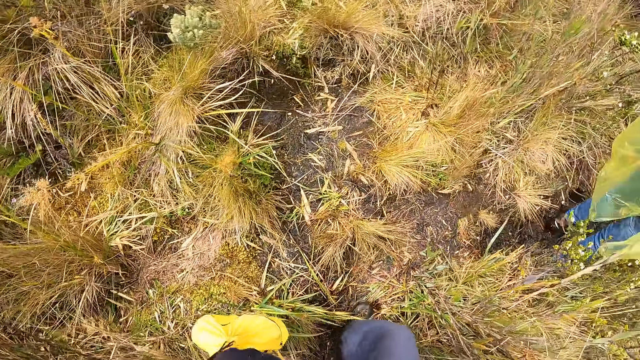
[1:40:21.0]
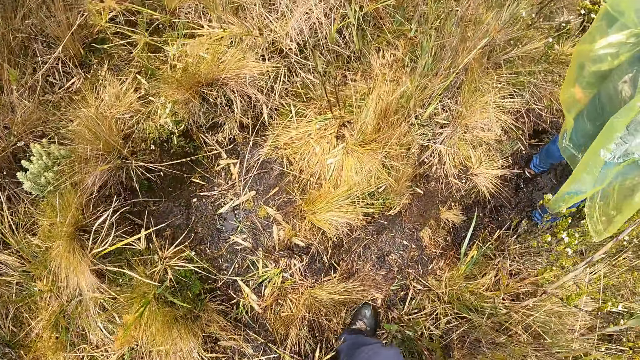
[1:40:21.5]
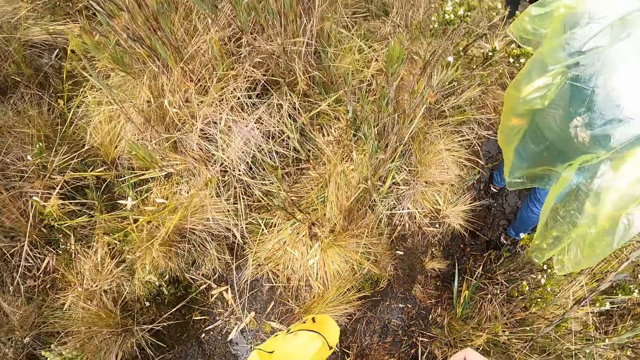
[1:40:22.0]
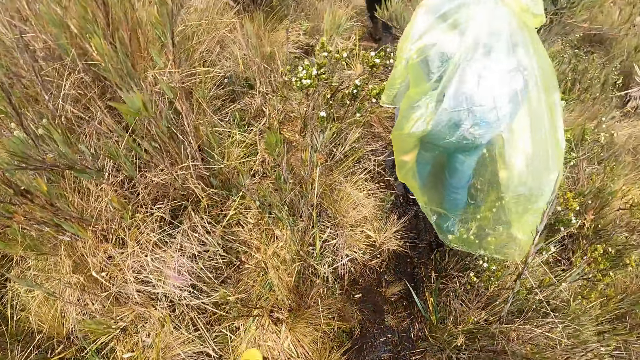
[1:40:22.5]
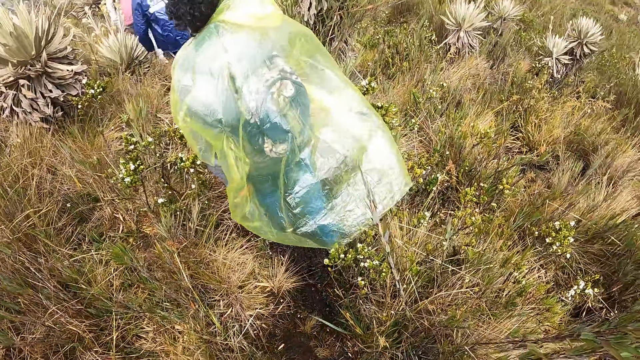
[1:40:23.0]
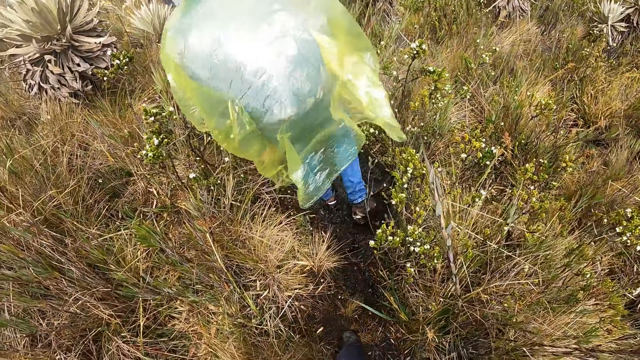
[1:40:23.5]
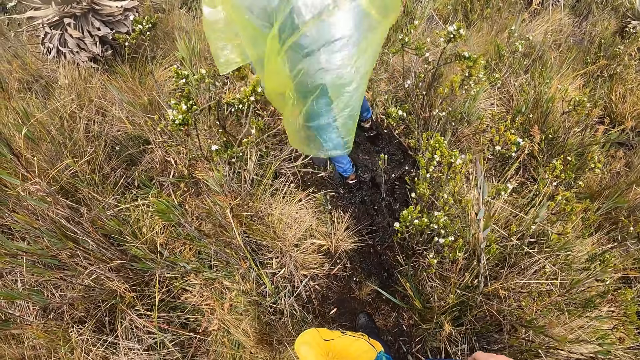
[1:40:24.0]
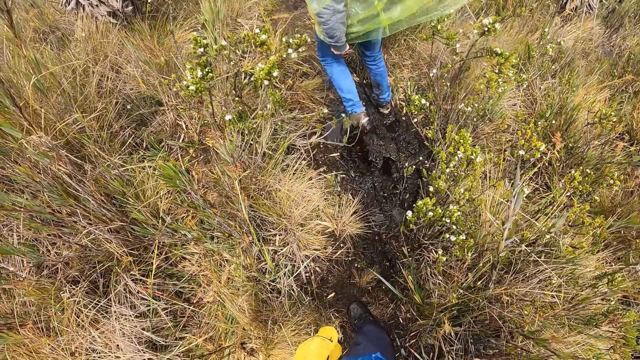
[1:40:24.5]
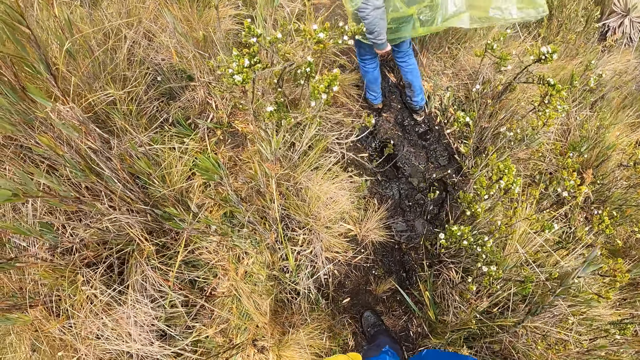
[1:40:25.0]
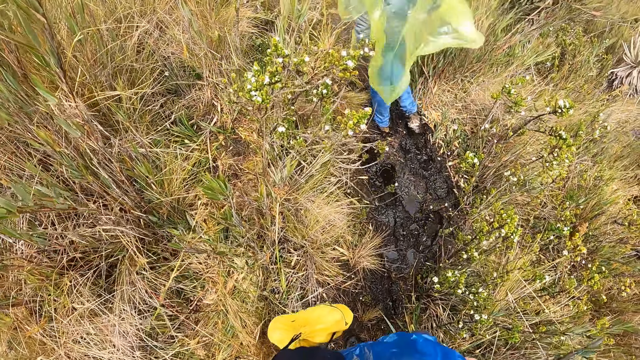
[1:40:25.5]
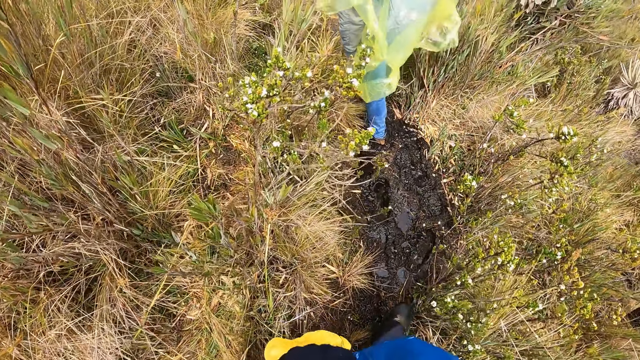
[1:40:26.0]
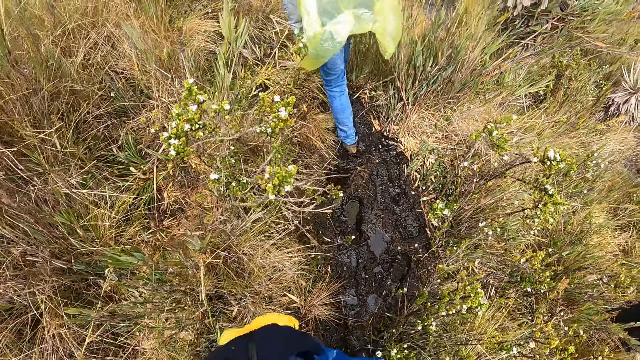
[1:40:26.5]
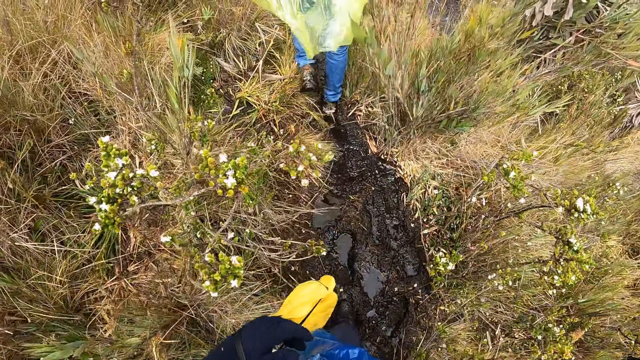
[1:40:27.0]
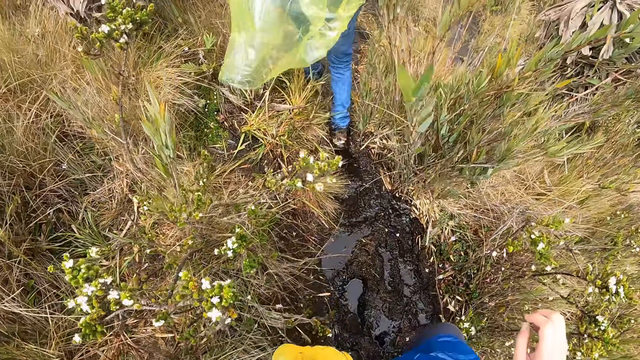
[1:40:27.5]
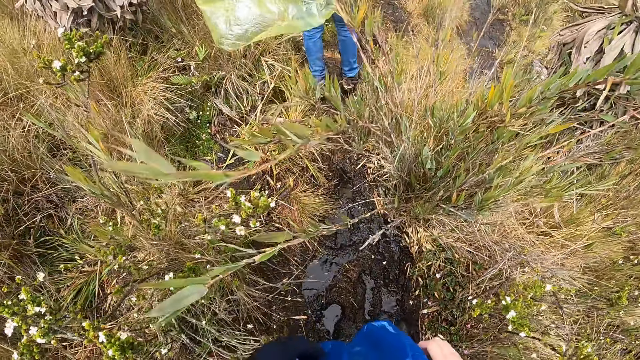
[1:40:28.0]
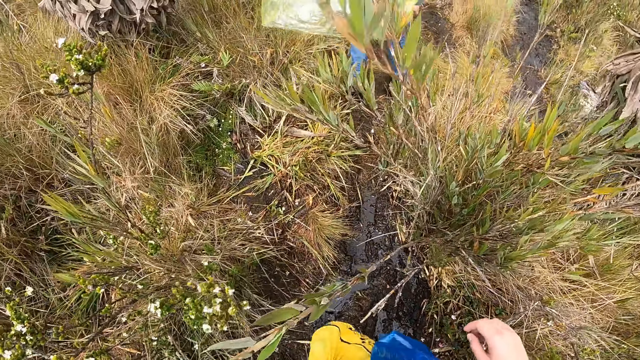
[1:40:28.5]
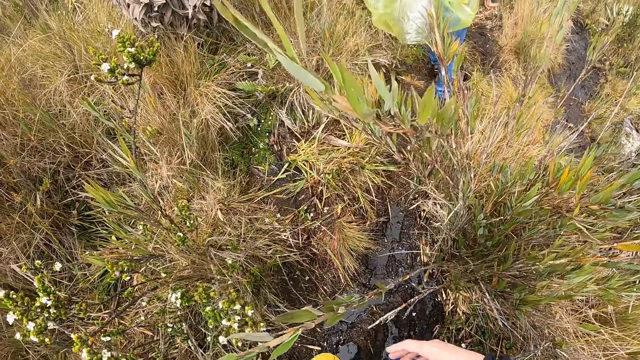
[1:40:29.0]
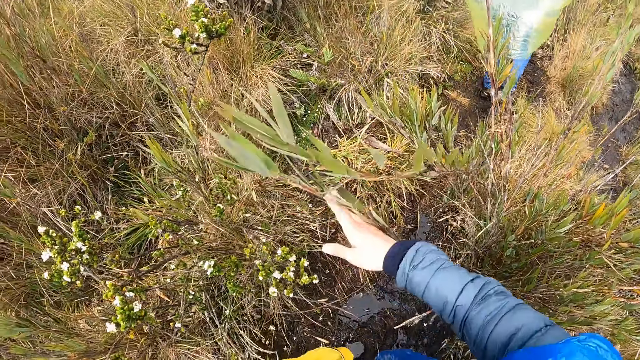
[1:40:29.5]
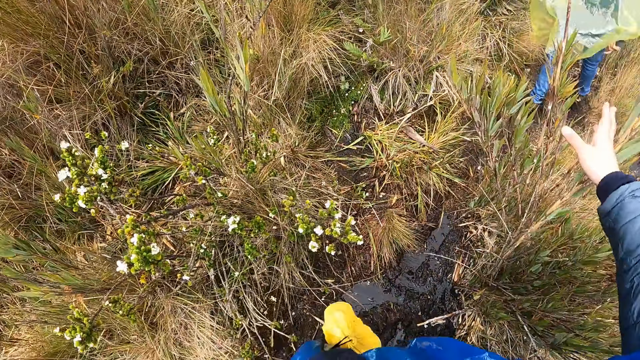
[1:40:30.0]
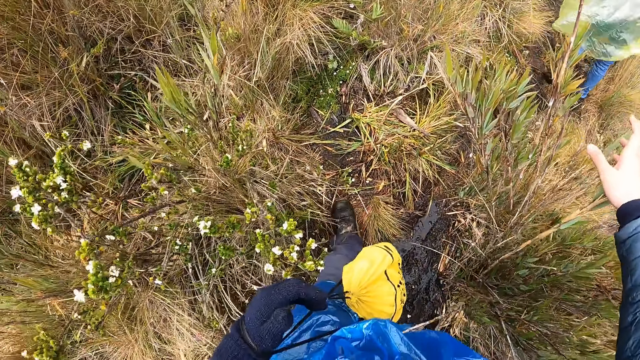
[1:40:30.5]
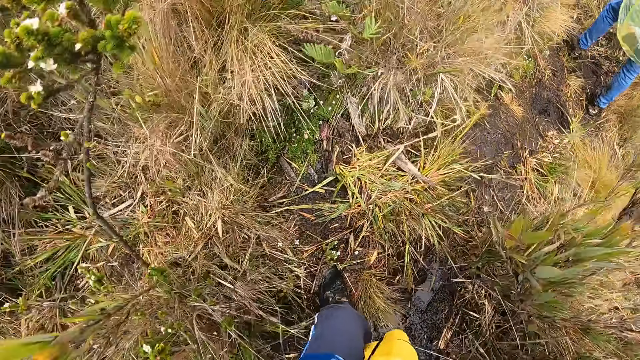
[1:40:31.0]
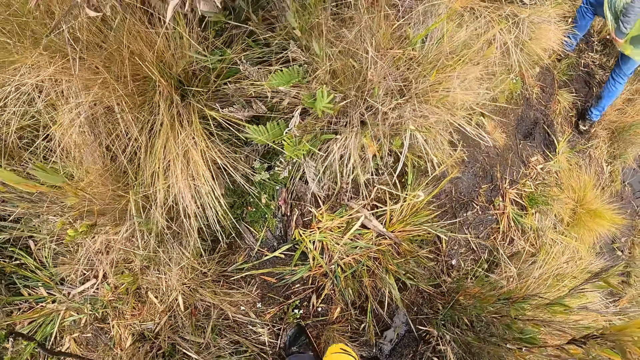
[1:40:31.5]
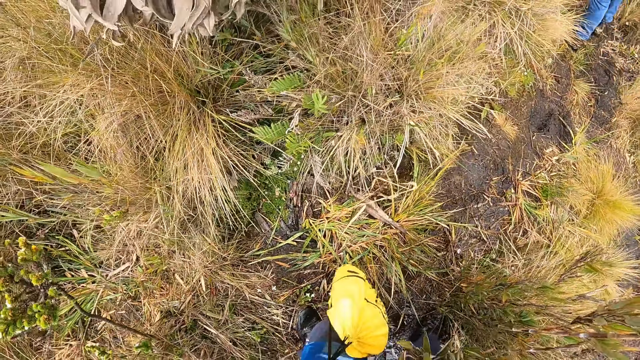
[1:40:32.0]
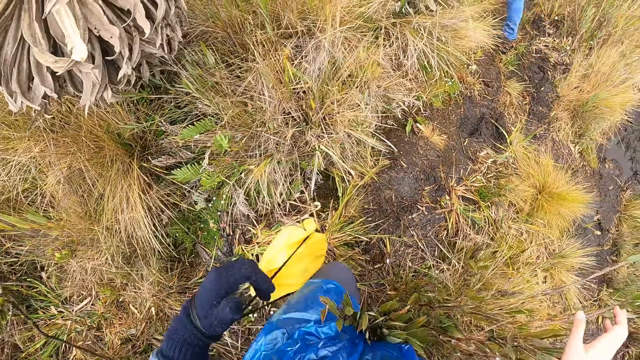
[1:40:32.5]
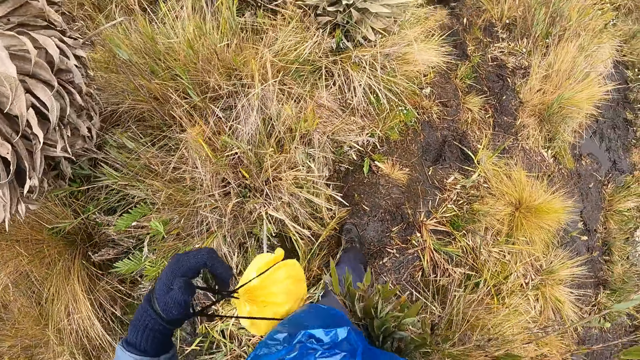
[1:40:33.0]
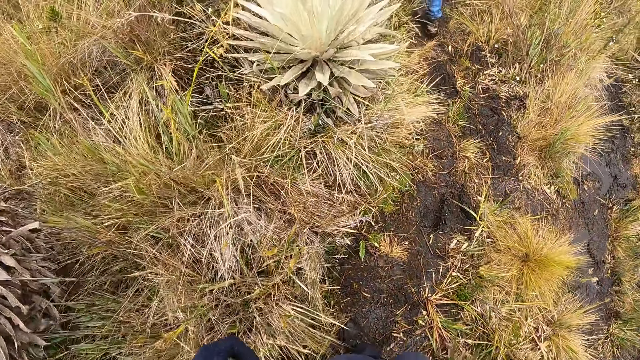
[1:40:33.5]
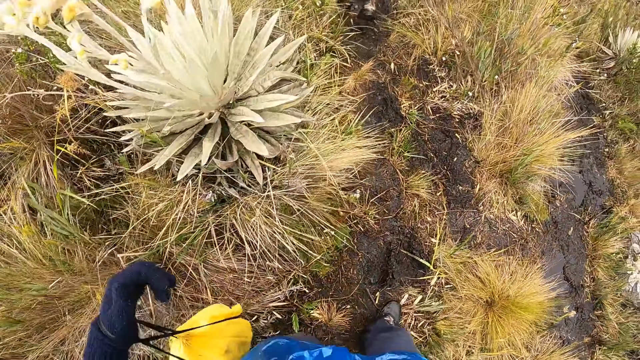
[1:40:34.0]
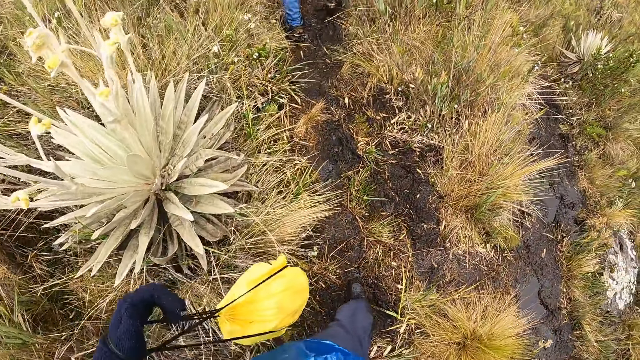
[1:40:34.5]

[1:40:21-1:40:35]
The camera wearer walks. A woman walks. The camera wearer walks. He pushes a plant stem with his right hand. The woman walks.

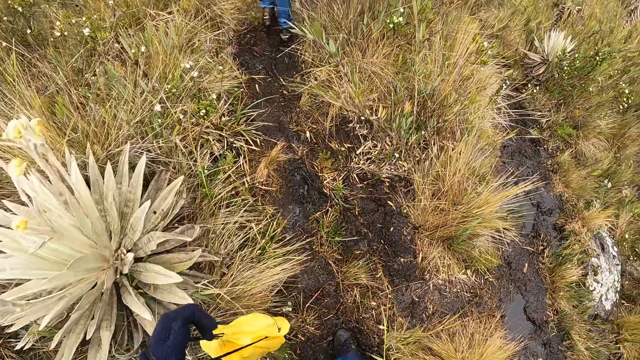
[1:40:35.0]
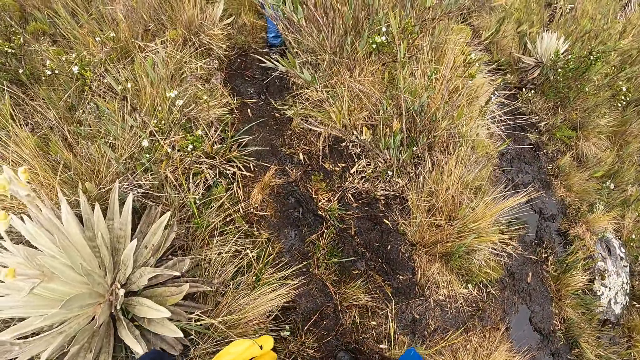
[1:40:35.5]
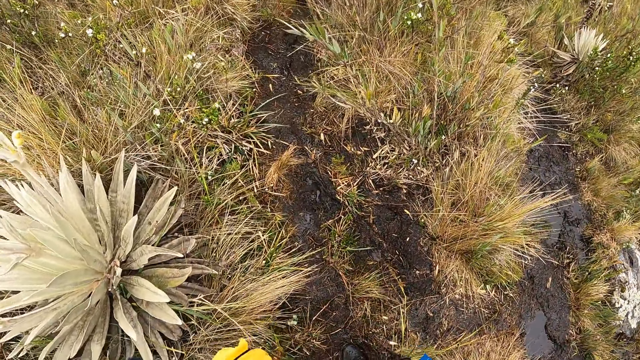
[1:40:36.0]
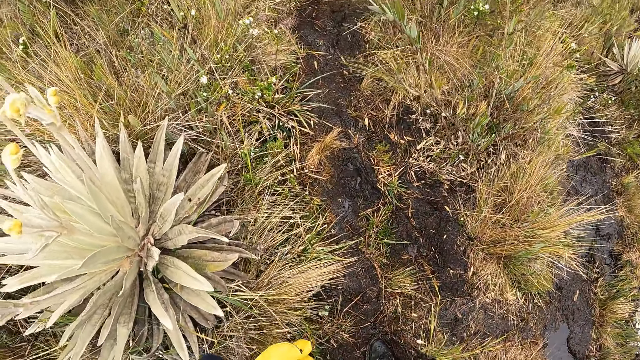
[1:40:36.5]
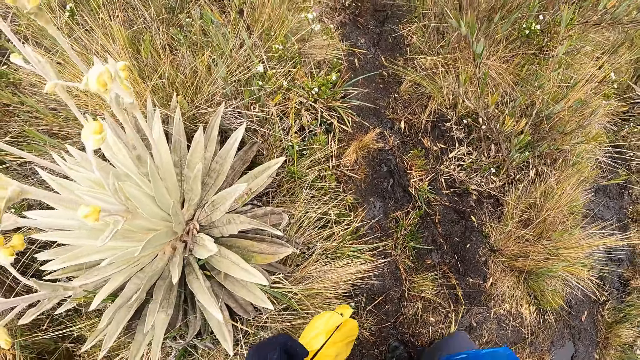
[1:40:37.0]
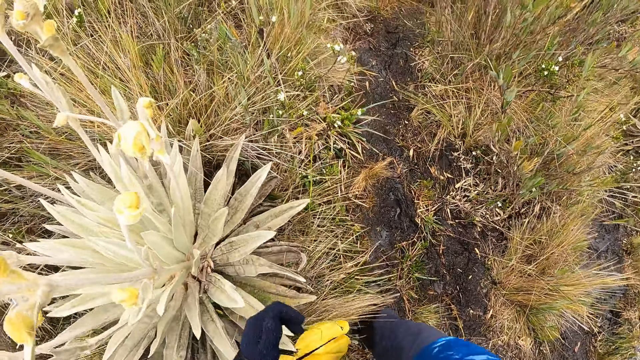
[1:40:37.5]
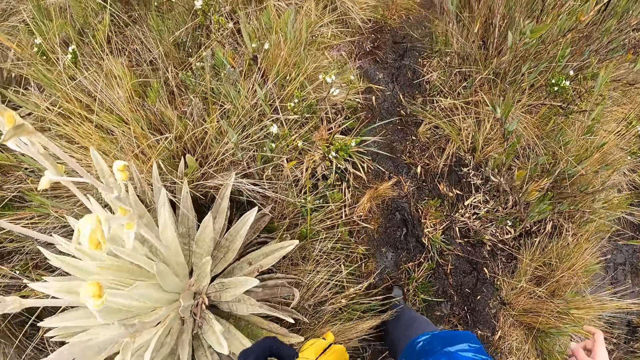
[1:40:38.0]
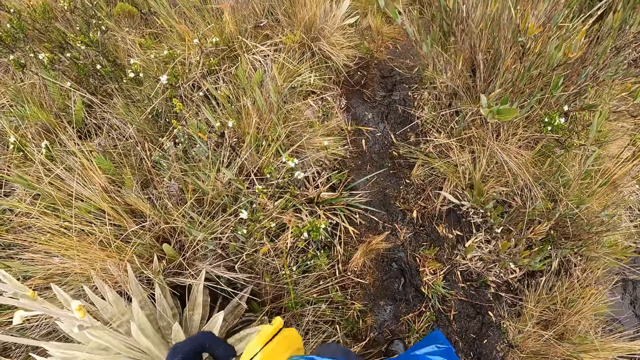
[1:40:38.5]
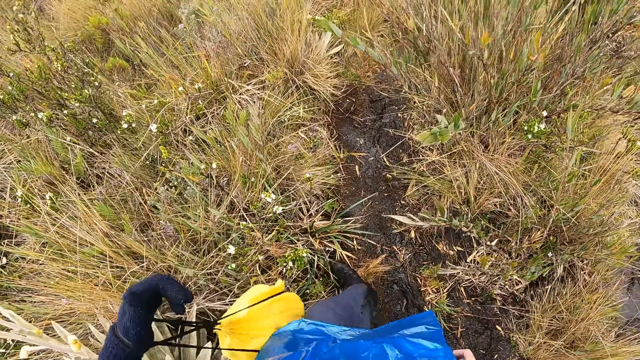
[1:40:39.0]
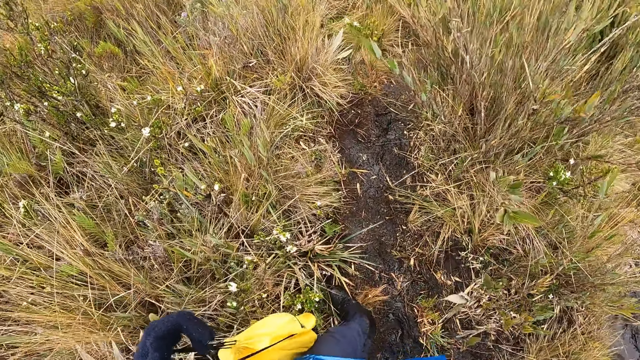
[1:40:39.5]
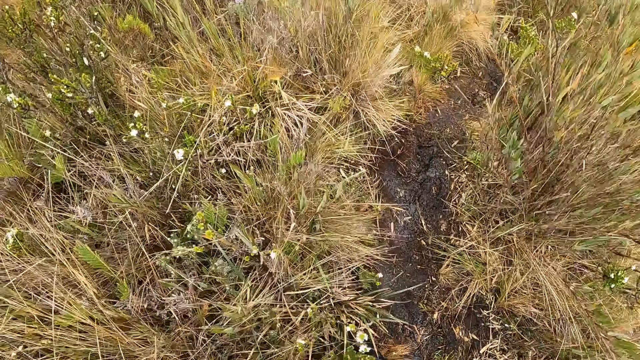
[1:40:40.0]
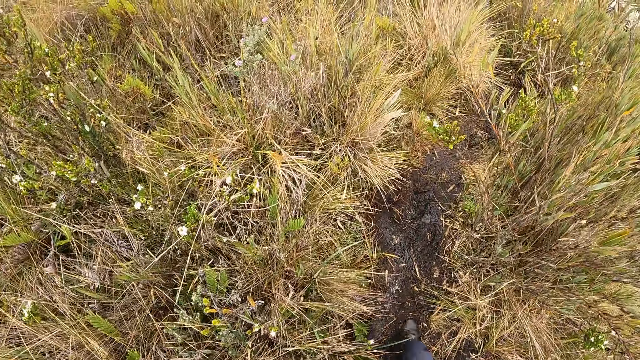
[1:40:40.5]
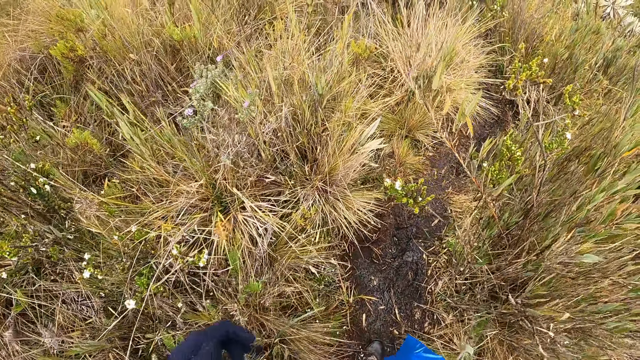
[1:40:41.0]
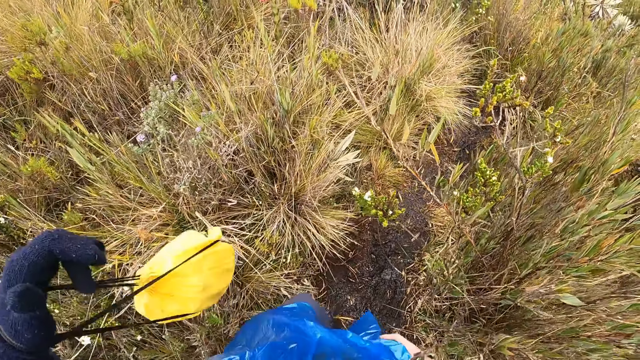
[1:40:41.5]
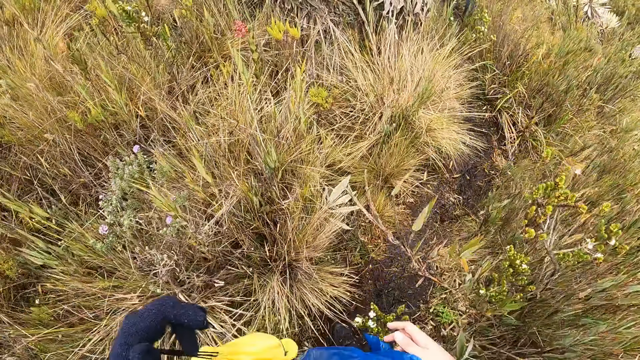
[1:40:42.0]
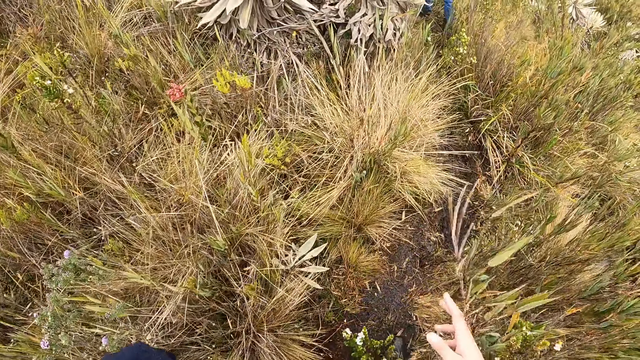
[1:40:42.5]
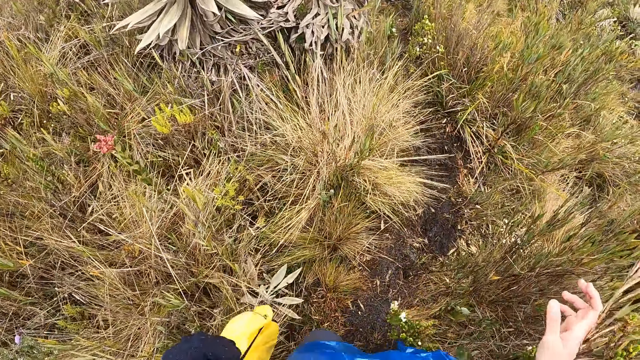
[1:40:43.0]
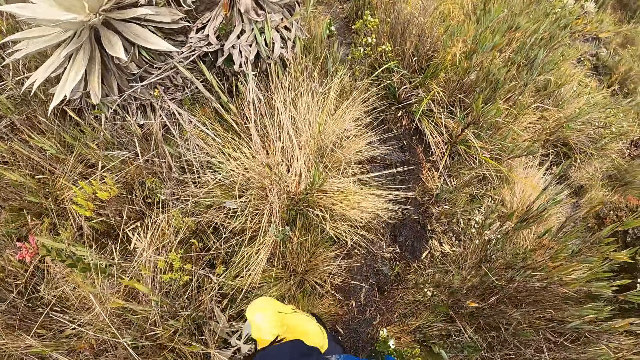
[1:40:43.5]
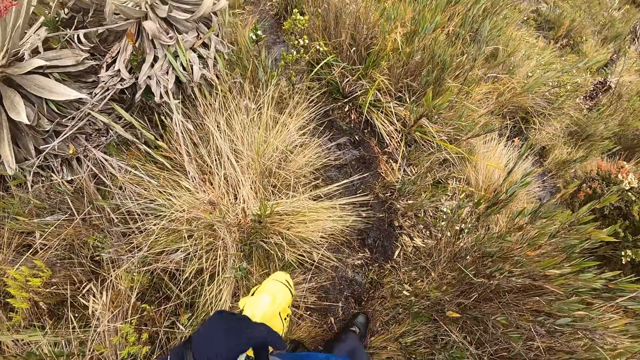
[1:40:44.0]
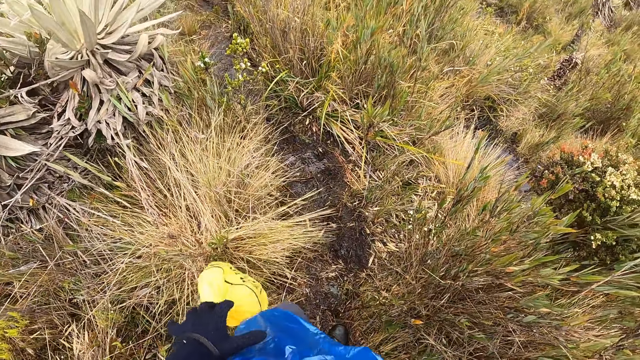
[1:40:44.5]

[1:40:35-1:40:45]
The camera wearer walks. He pushes a plant stem with his right hand.
